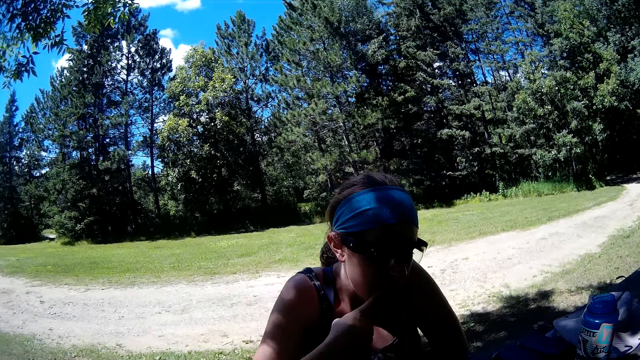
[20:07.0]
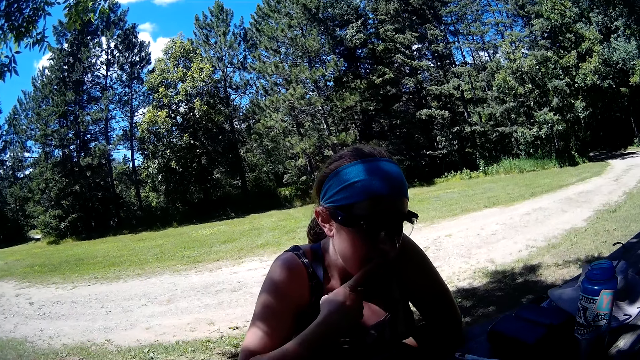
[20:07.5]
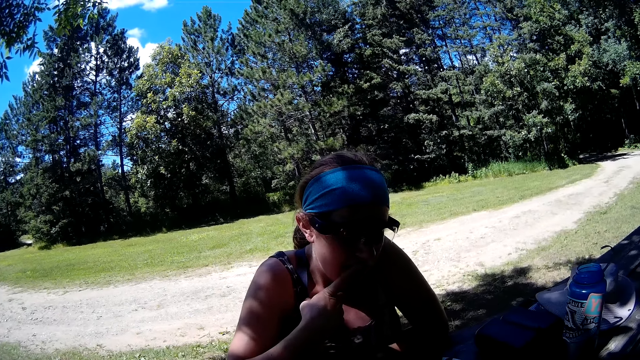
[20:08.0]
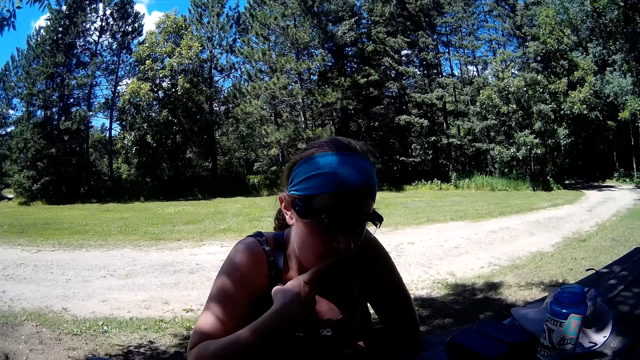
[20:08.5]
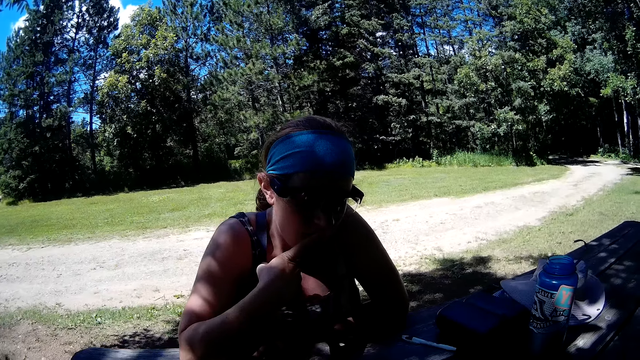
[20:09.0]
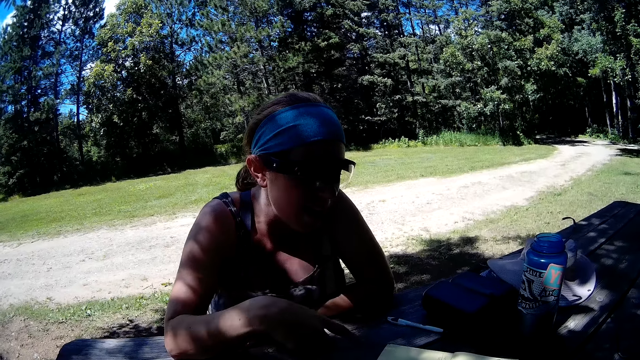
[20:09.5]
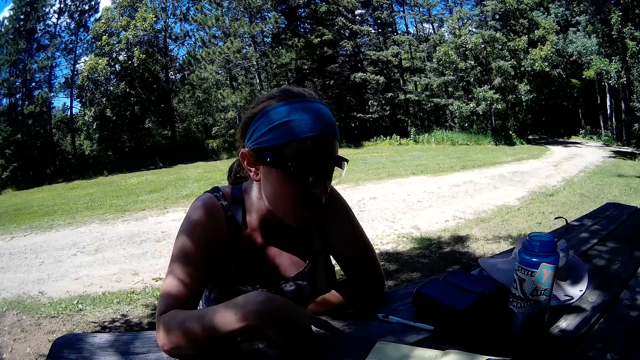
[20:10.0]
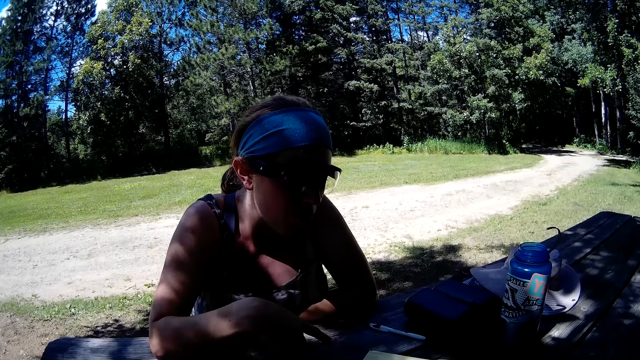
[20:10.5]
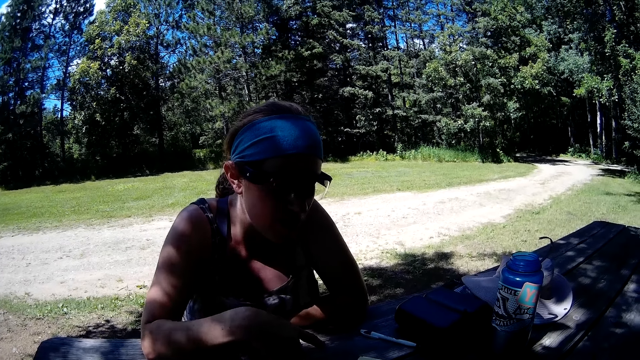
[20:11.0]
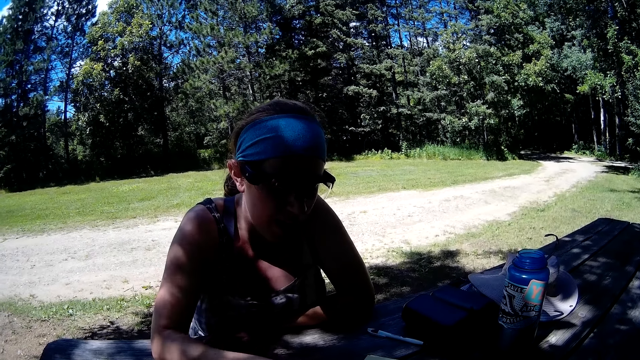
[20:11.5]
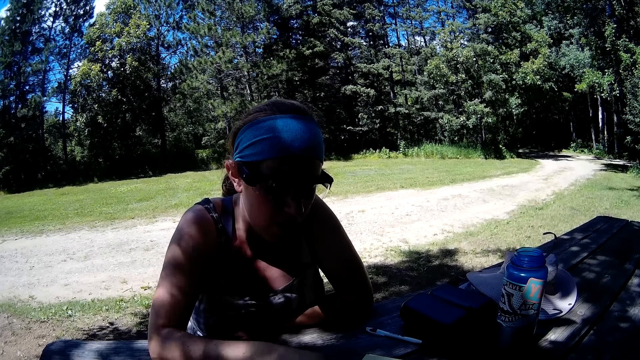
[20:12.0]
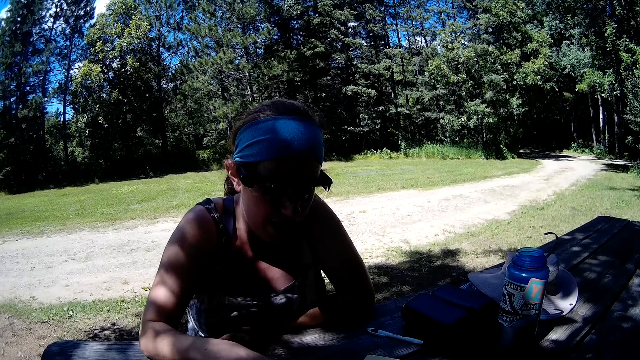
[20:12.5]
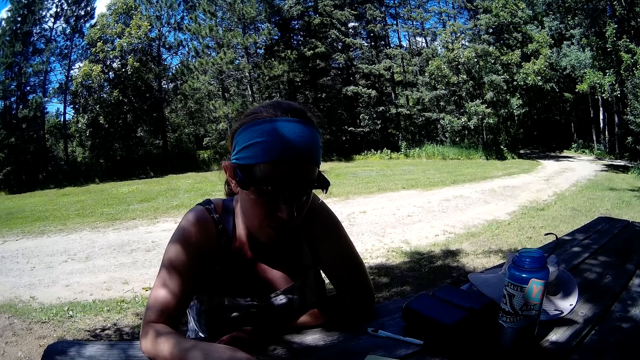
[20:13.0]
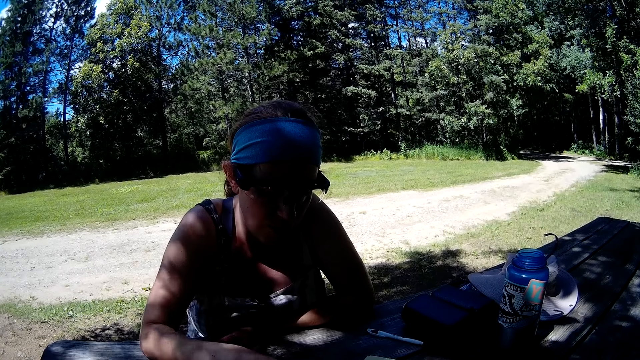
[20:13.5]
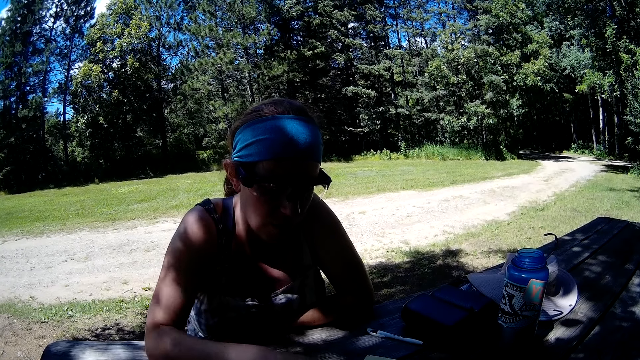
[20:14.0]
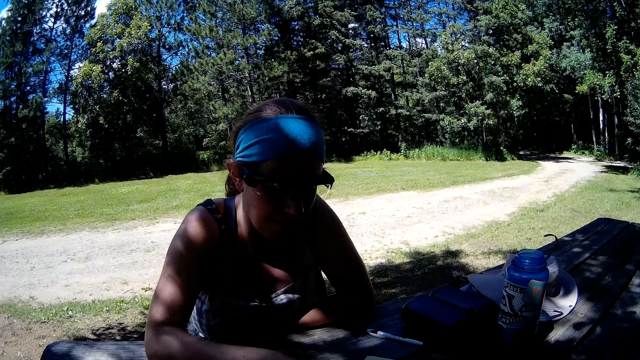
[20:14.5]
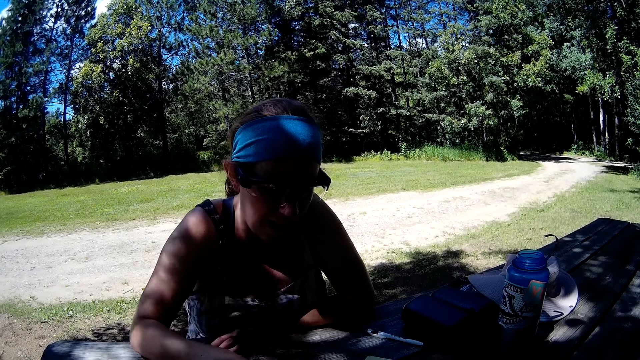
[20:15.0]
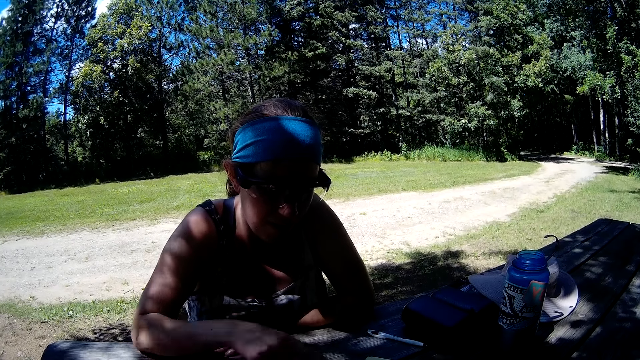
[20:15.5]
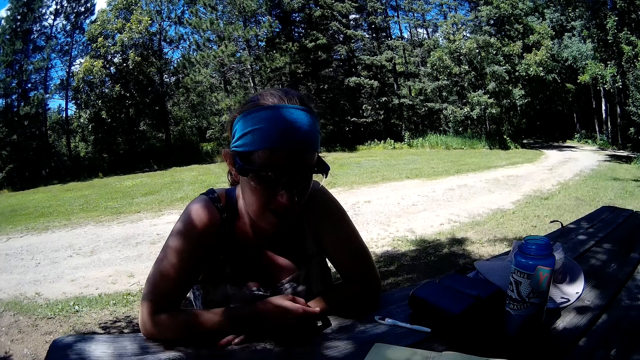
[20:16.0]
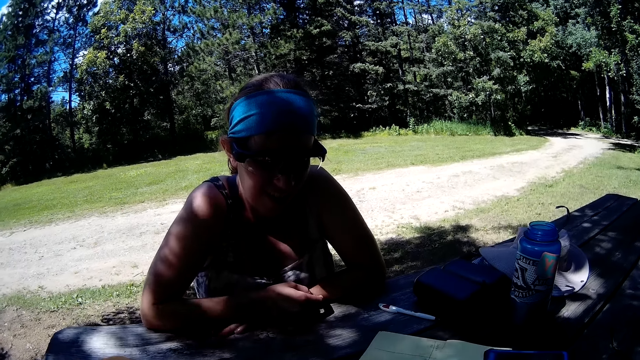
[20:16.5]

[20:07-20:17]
The camera wearer looks around.

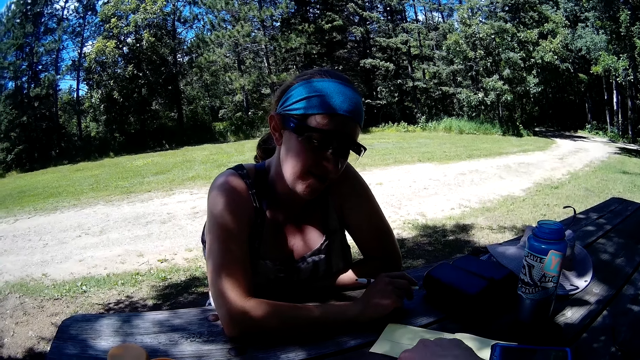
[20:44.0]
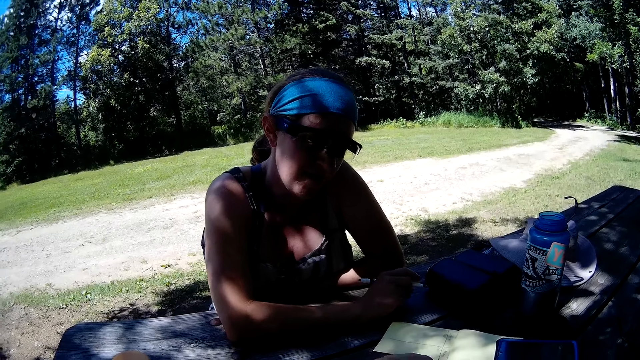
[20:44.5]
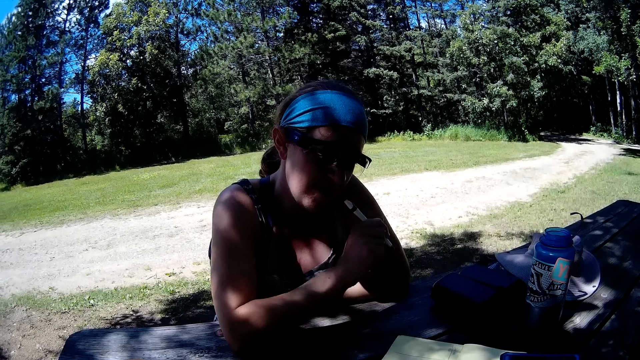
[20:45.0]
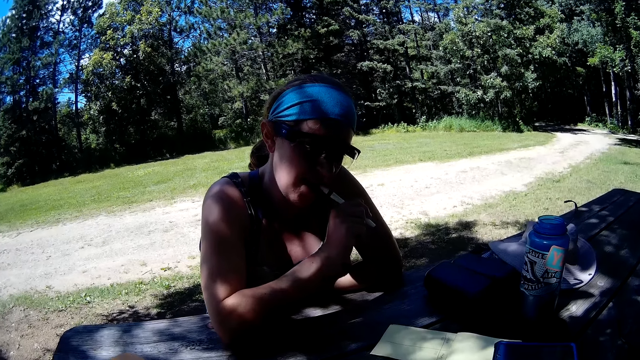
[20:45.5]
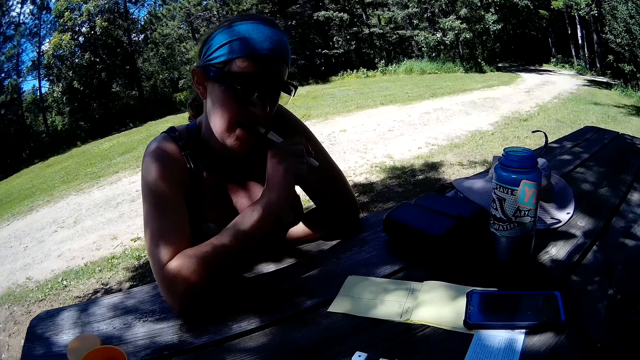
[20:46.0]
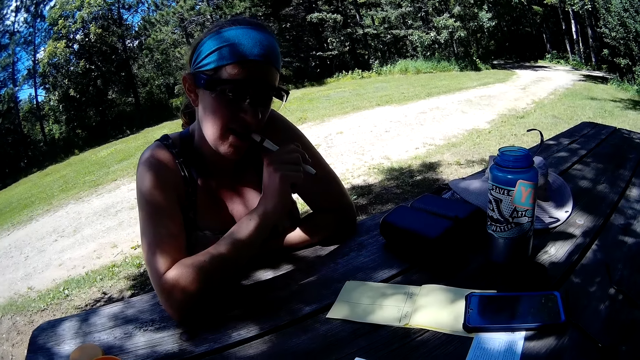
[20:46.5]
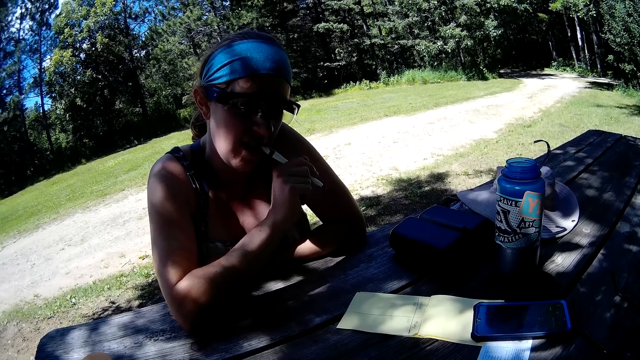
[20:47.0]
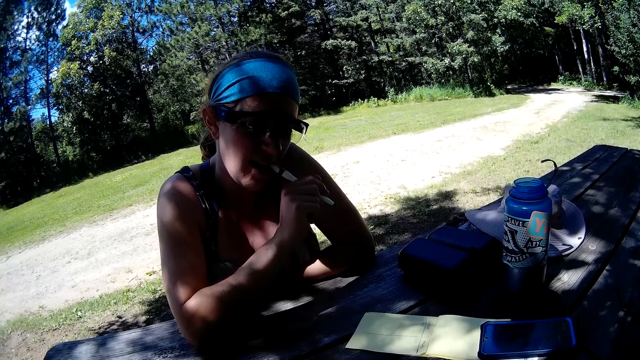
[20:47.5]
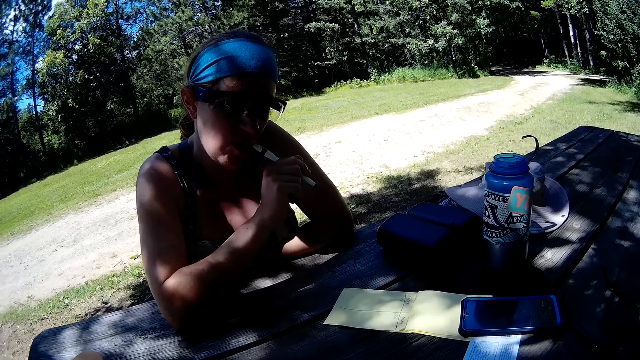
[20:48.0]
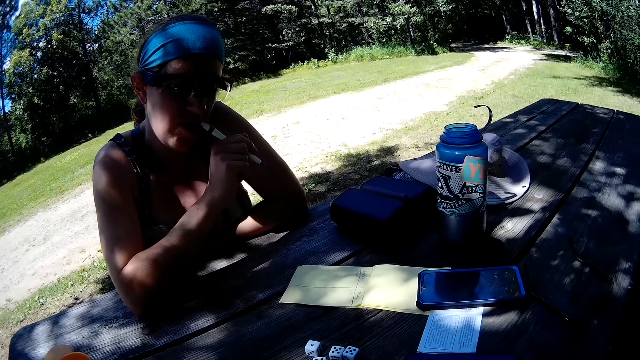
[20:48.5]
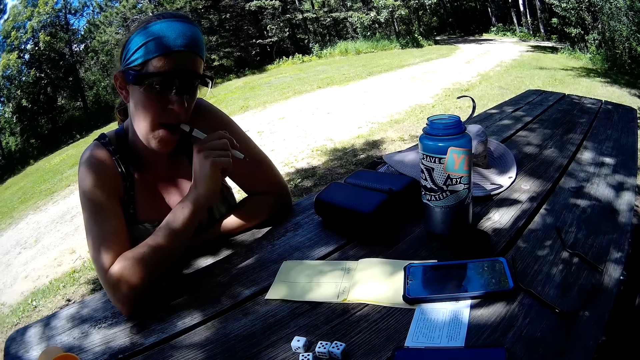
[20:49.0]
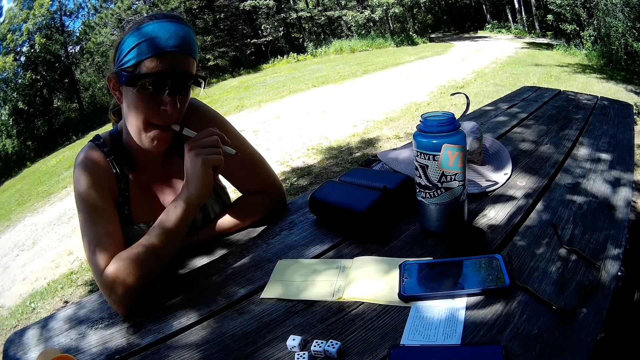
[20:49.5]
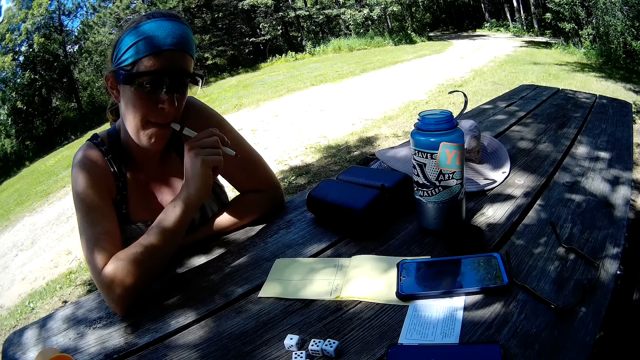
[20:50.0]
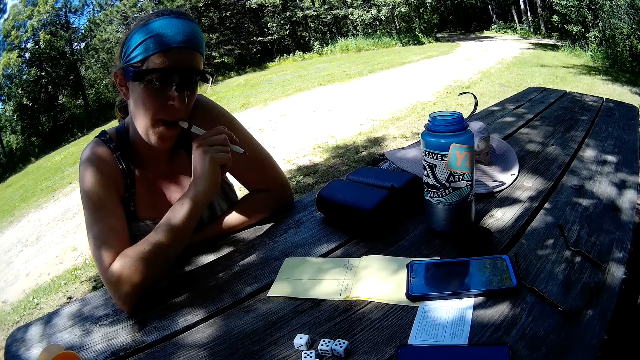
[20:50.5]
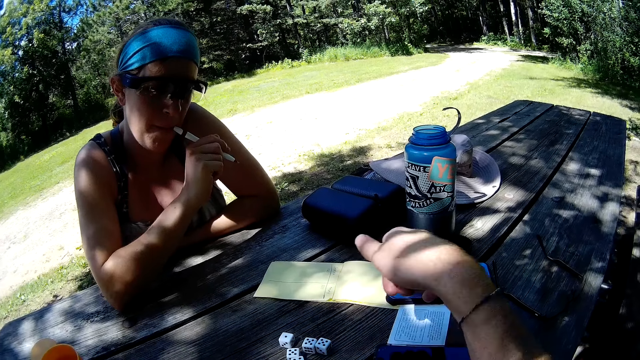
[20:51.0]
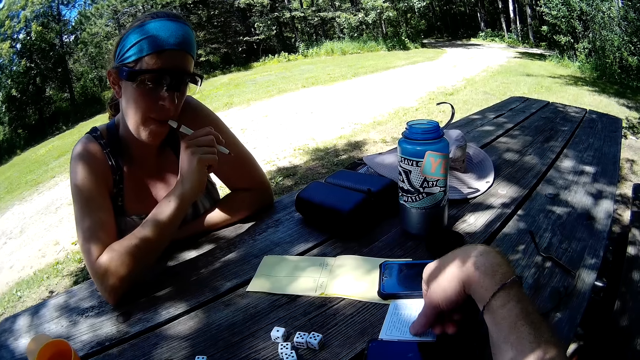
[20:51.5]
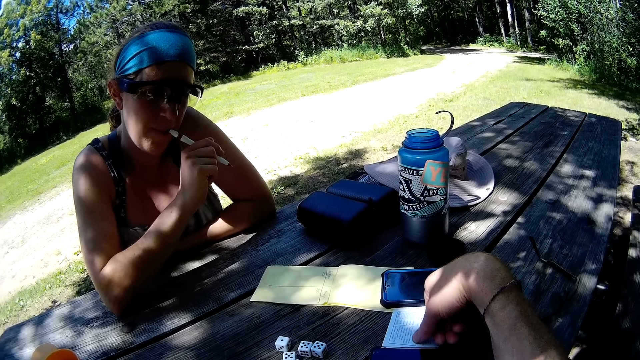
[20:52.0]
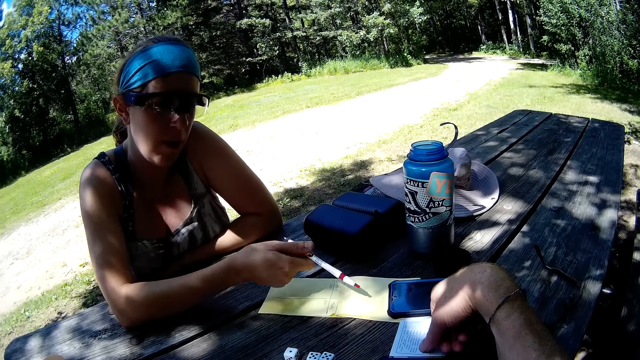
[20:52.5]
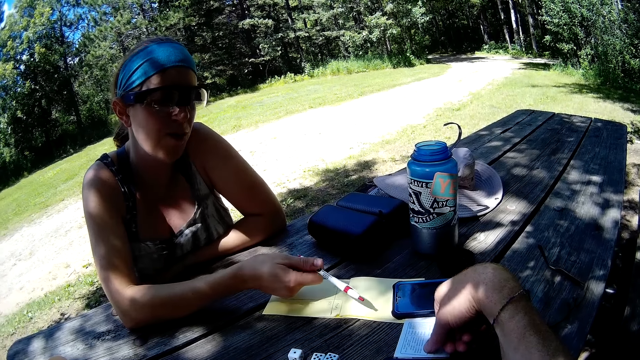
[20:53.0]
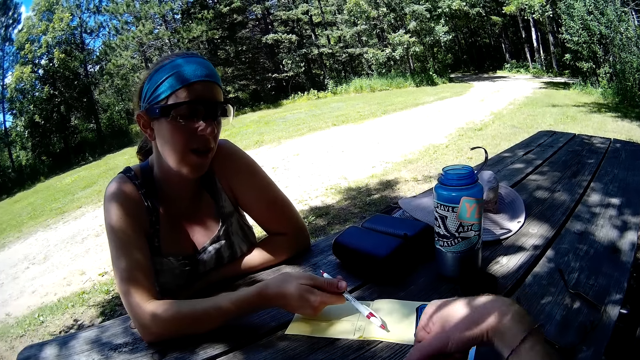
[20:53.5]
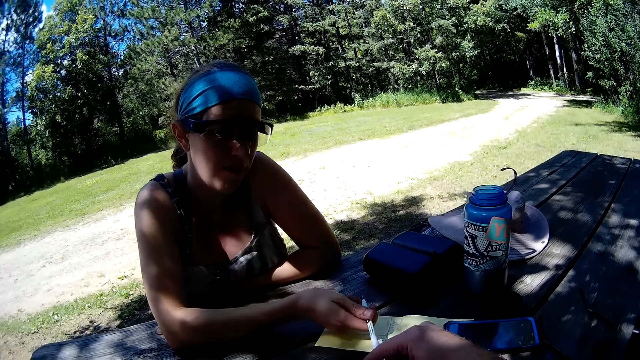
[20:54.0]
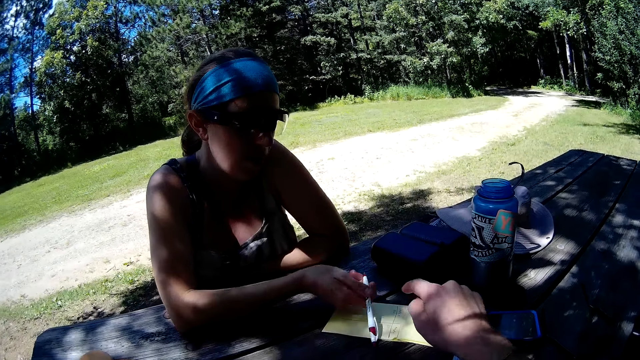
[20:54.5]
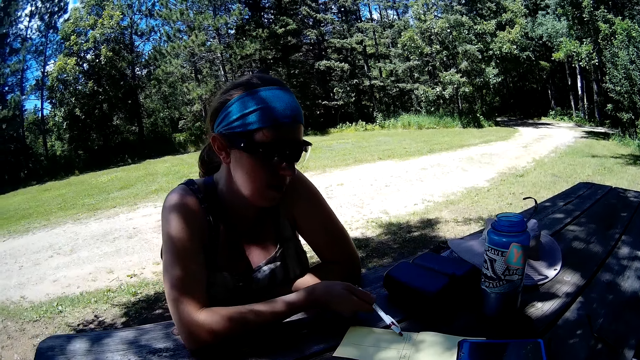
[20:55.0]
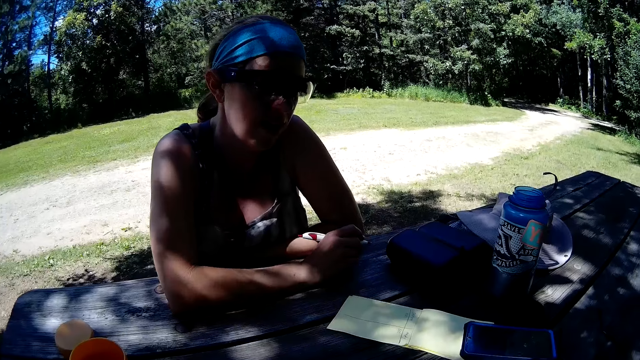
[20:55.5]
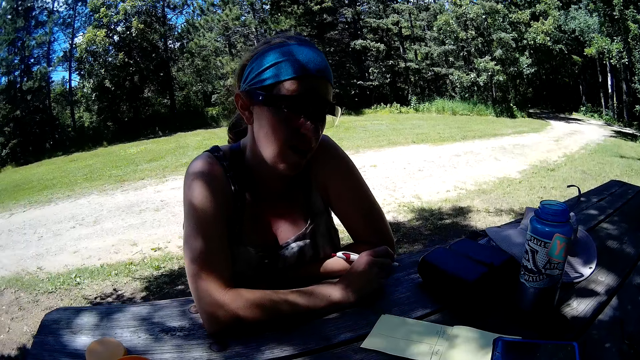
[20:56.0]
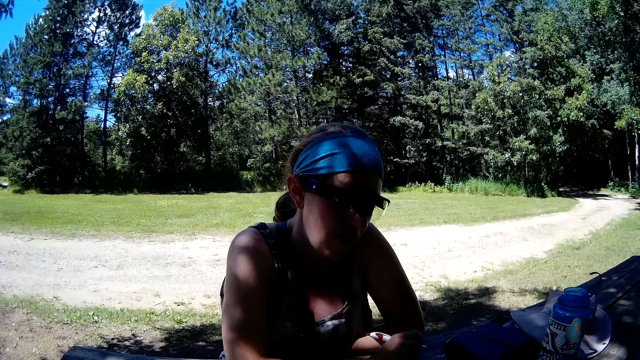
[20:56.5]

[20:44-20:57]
The lady puts the pen in her mouth. The camera wearer interacts with the lady. They touch the paper on the bench.
